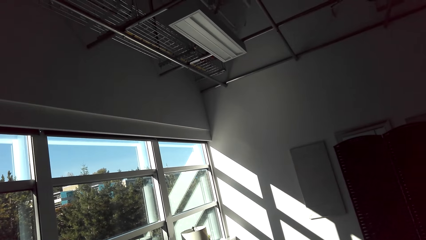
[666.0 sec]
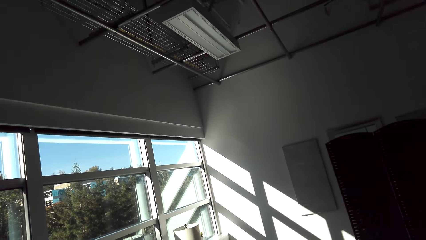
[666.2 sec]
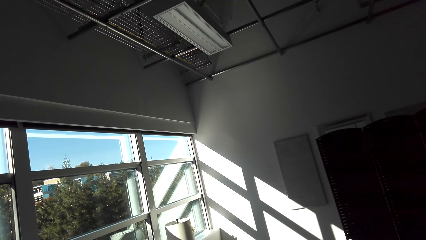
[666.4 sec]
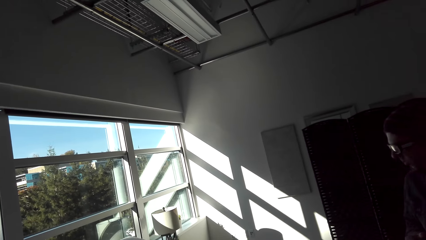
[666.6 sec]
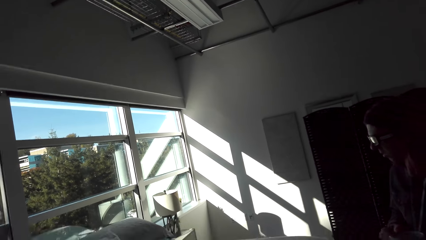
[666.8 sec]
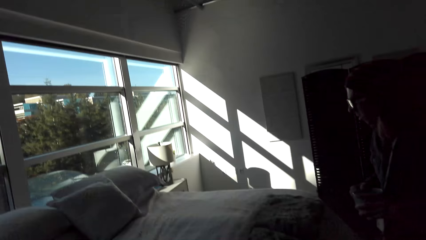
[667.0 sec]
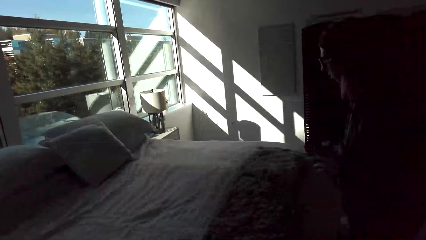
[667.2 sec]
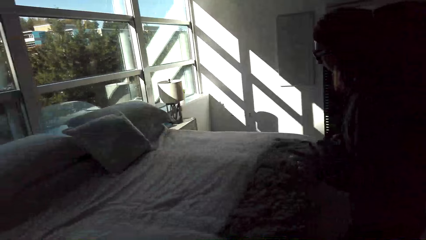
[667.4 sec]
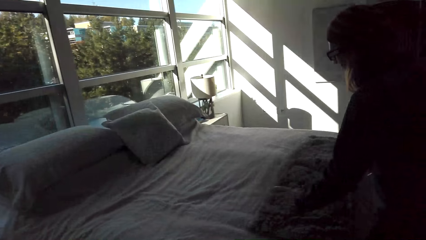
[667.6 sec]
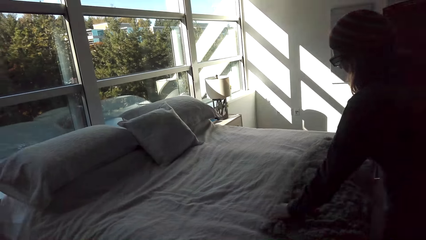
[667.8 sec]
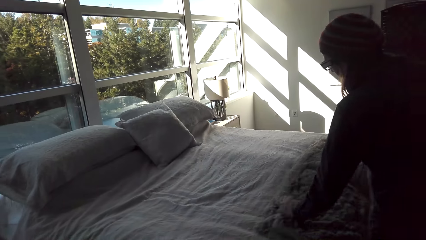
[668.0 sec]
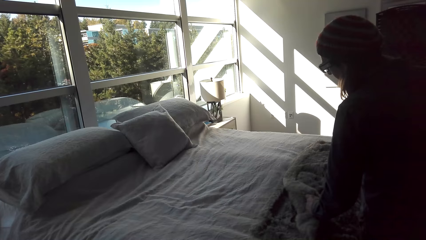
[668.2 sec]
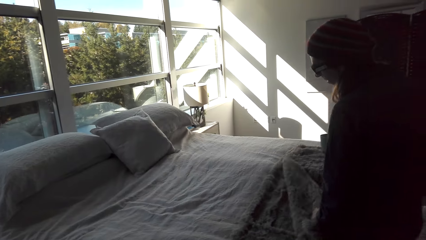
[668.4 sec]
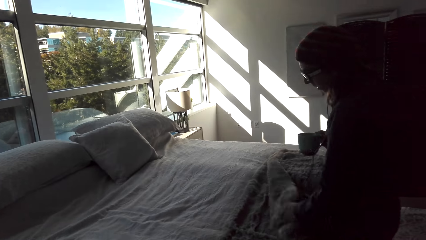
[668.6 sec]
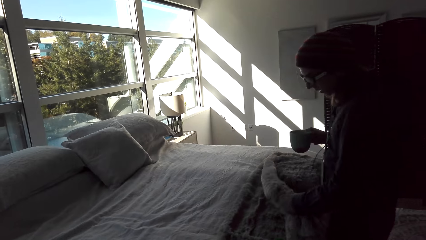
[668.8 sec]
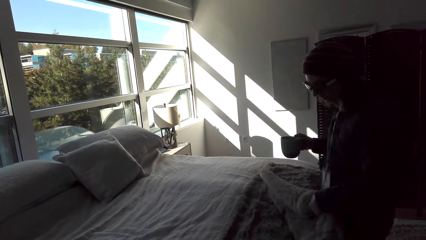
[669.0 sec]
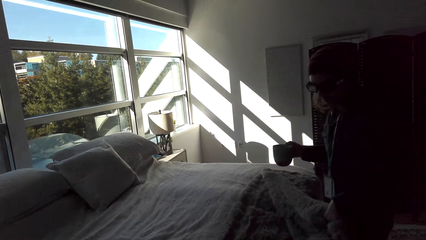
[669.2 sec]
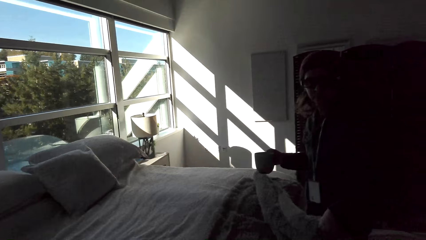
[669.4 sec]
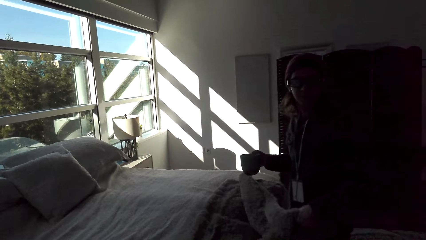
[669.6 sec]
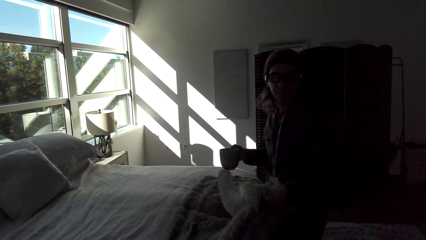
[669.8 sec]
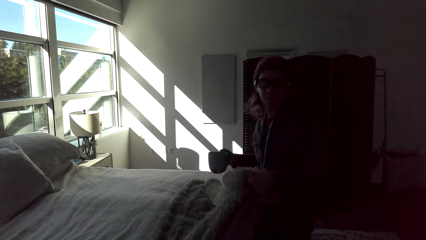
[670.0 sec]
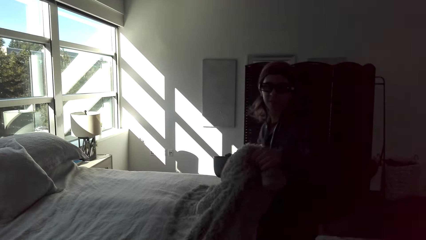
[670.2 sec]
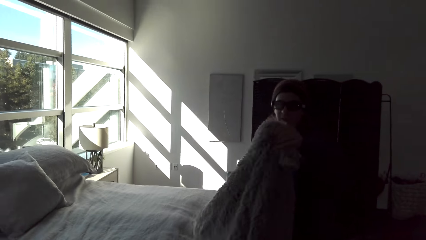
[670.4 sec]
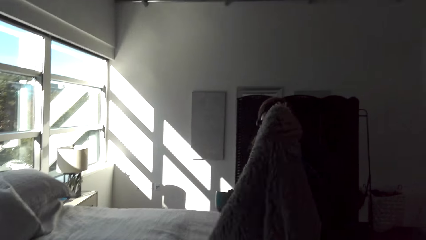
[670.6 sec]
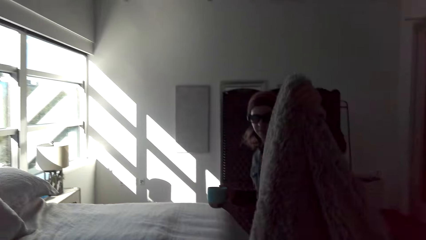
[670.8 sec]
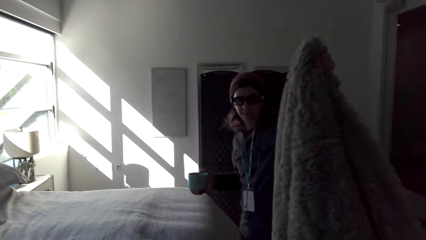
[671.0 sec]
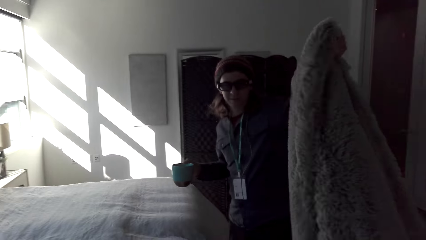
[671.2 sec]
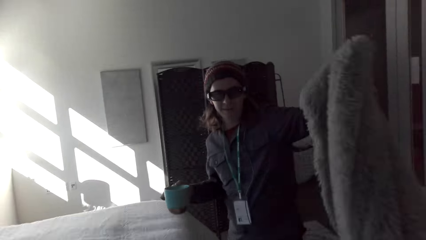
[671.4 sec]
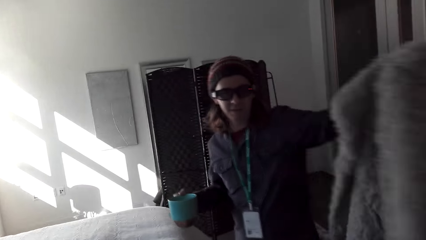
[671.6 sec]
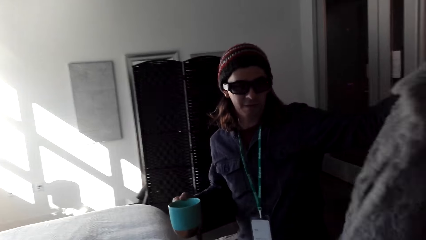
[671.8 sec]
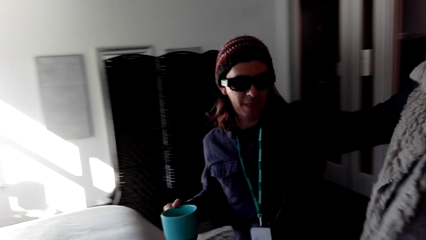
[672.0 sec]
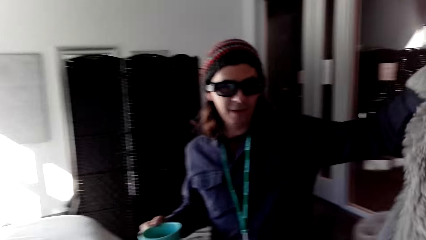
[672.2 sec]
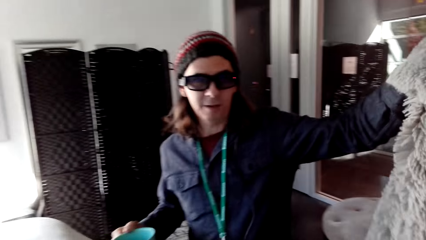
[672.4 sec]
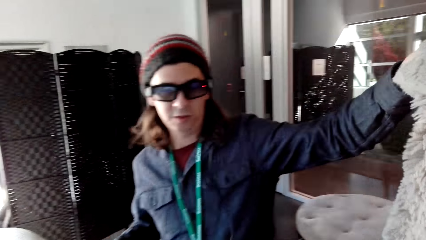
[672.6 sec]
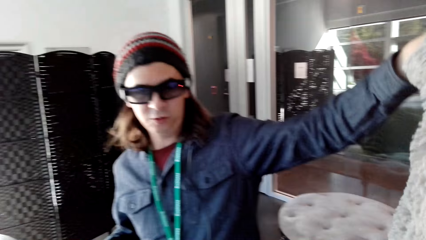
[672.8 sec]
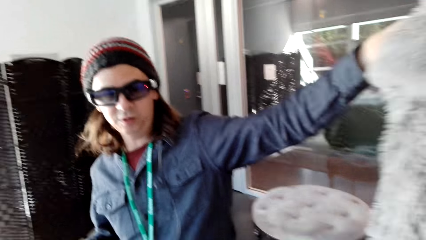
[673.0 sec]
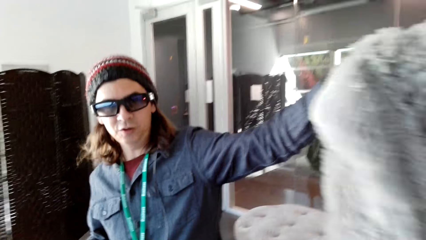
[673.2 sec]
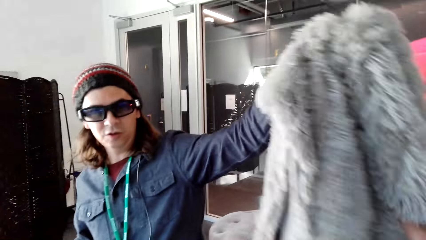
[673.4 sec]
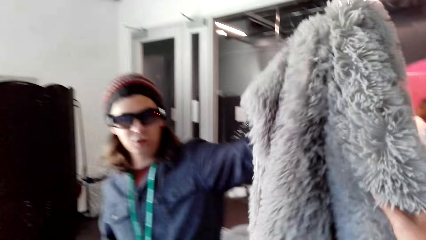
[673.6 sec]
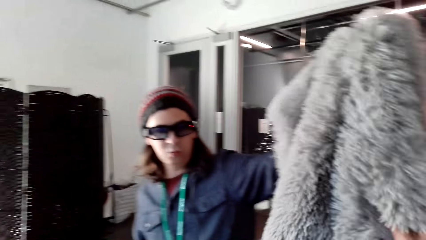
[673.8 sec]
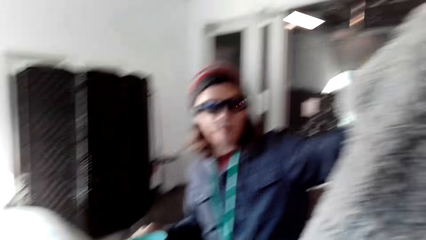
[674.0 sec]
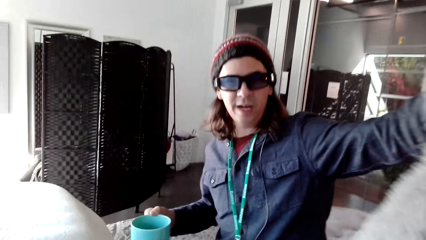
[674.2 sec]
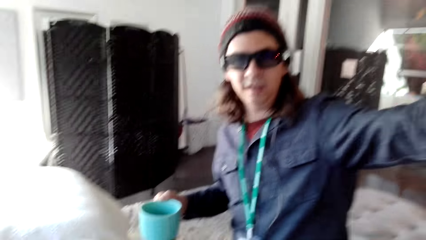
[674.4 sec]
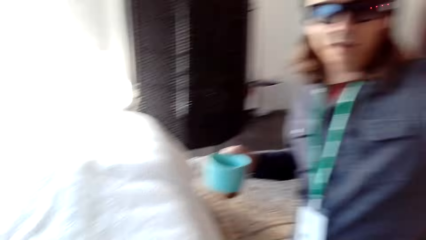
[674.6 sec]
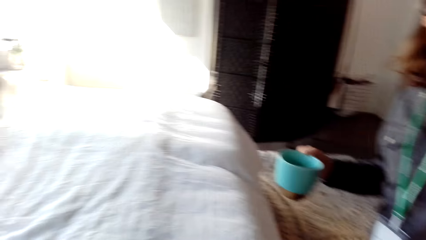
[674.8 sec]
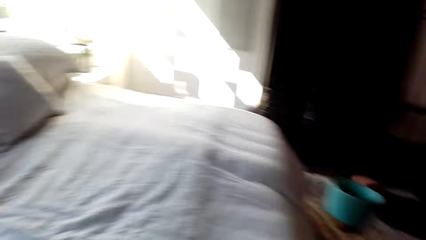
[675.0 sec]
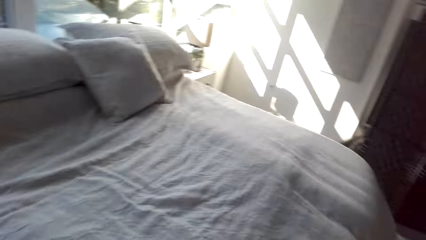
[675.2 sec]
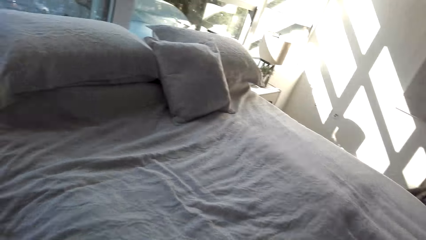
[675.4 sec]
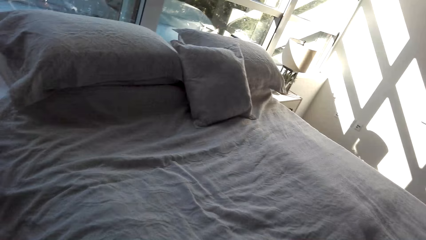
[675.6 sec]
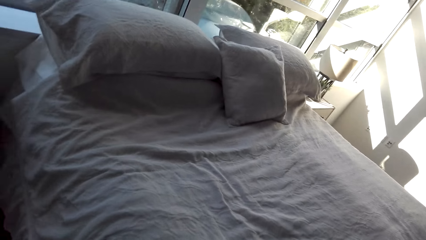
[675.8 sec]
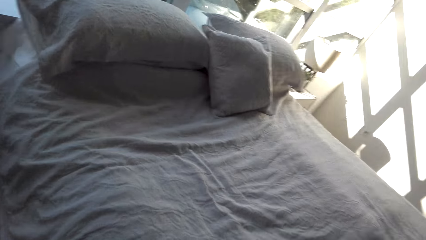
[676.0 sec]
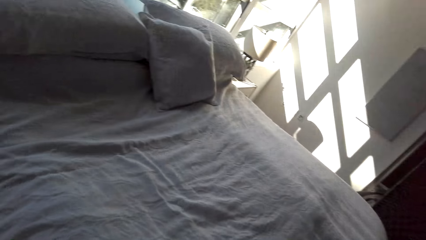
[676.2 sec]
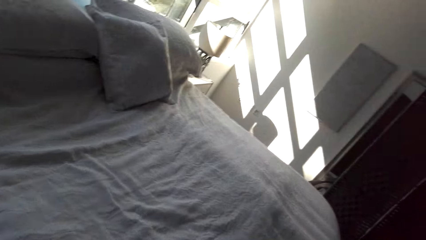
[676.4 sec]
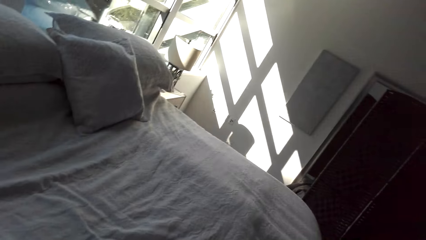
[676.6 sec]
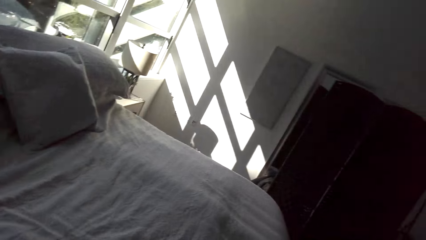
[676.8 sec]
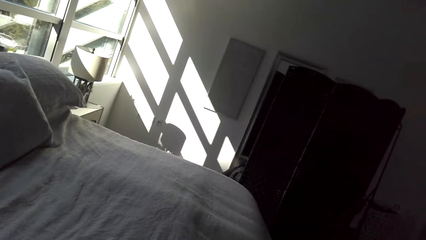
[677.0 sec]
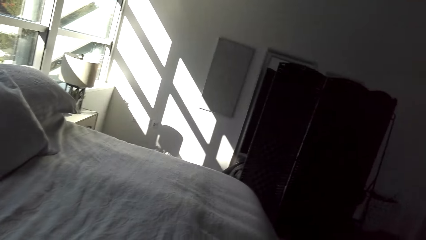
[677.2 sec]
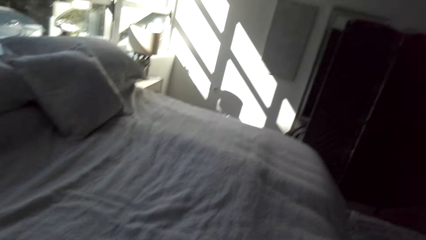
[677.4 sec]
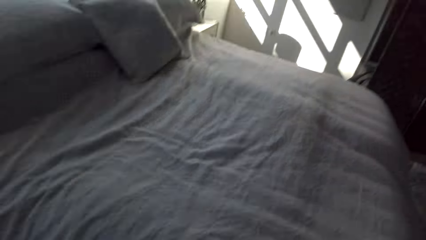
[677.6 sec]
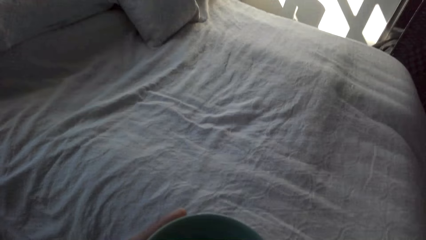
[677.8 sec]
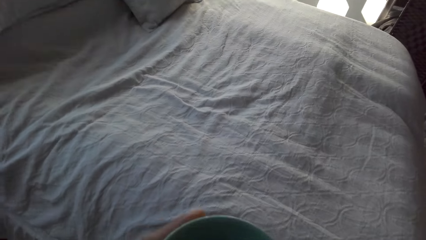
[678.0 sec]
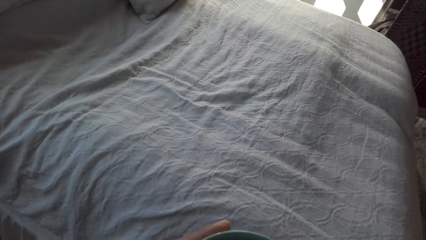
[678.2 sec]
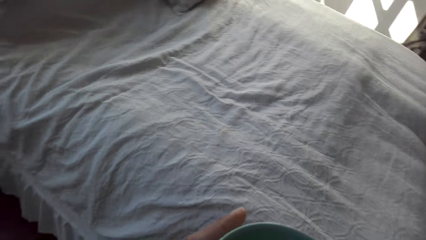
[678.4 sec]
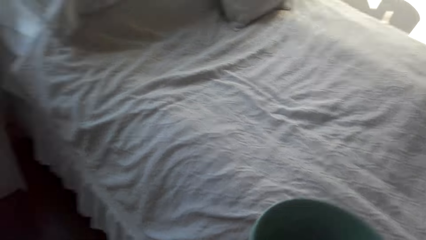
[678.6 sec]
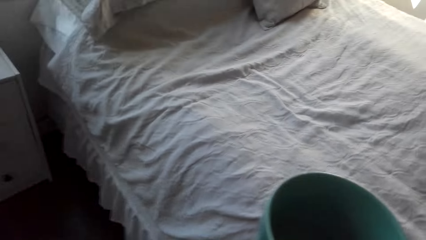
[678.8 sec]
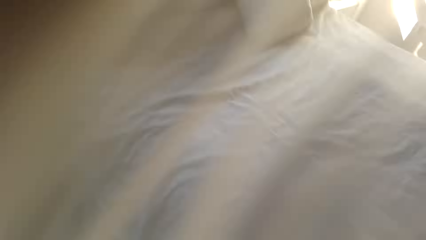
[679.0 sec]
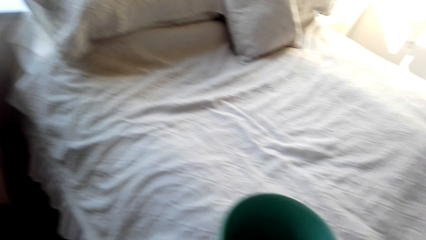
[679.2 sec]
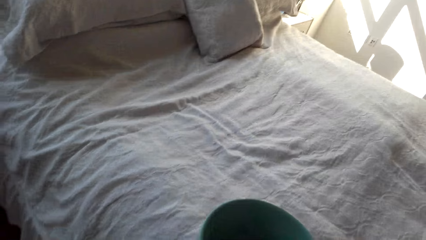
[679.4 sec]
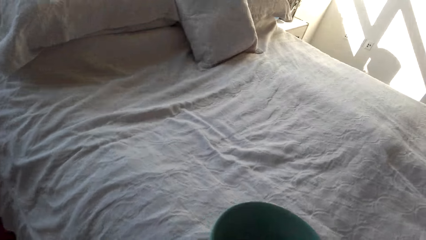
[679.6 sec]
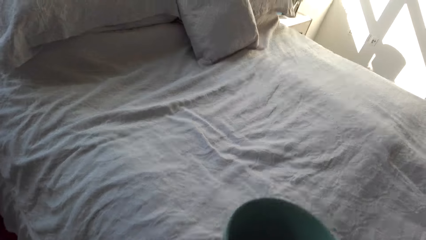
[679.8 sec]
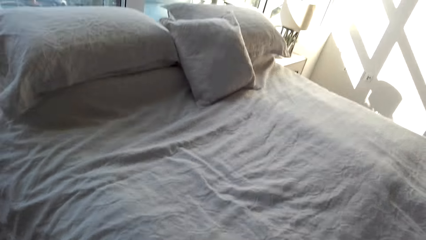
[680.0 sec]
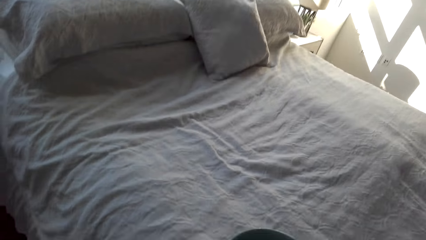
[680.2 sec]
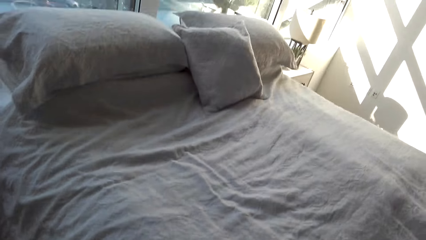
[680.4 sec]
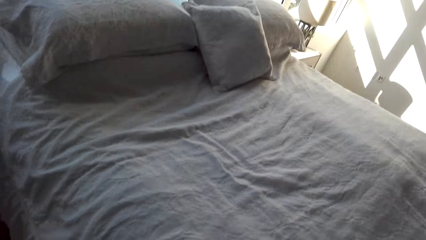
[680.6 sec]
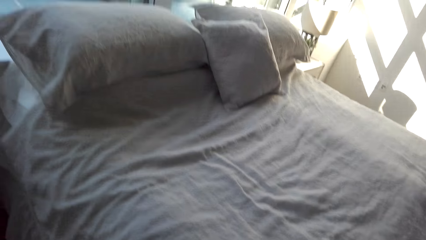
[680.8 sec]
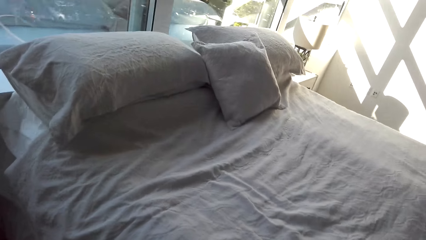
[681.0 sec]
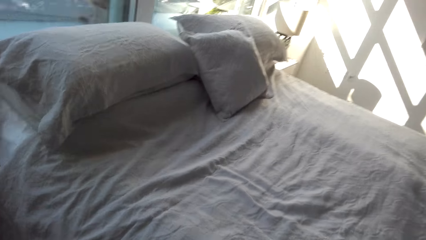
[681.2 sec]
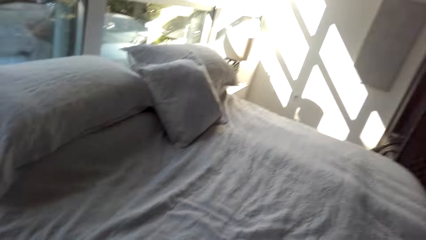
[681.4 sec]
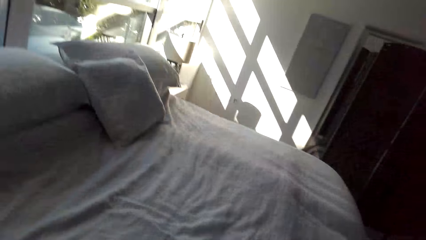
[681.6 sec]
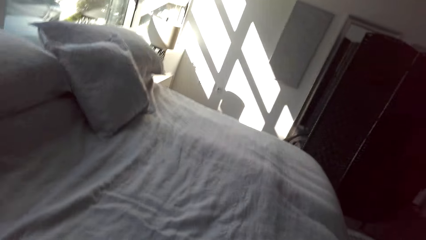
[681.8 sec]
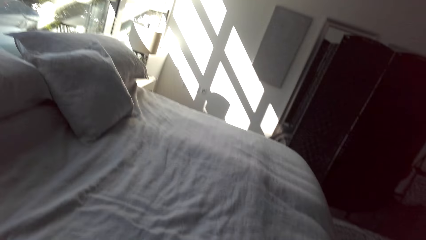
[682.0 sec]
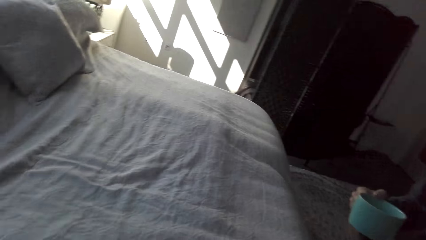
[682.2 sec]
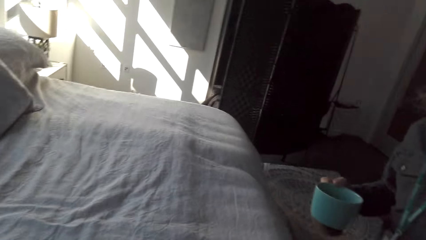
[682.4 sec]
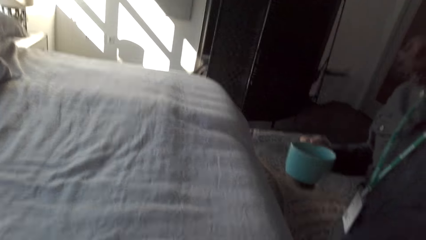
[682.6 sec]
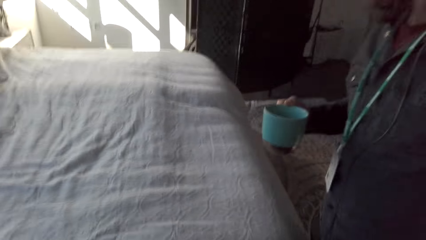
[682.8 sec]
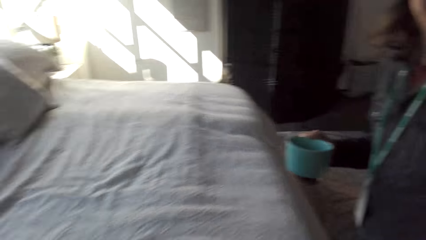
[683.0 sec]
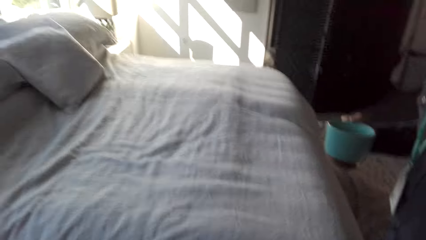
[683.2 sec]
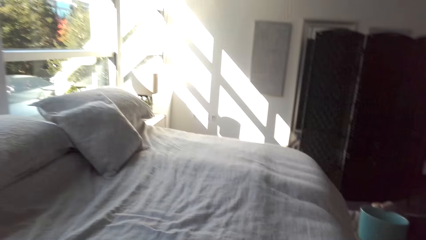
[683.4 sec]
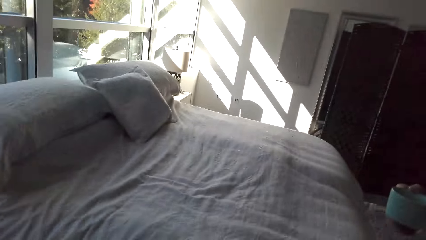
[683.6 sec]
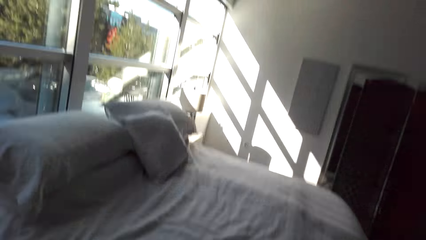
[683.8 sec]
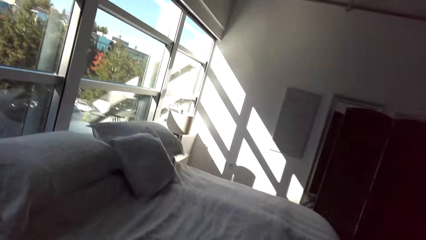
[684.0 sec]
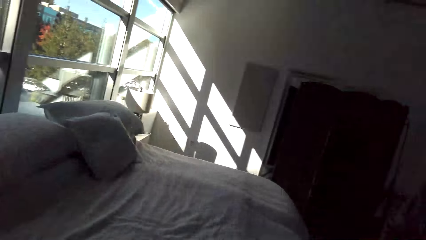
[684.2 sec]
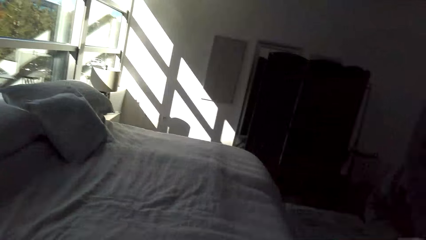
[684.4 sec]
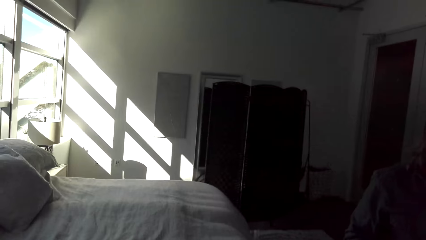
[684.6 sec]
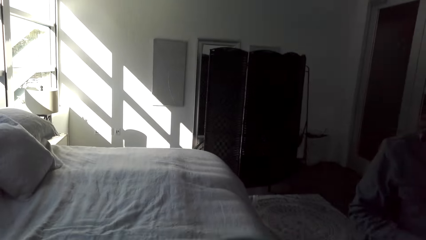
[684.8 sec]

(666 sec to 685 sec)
The camera wearer stares at a man. The man touches a duvet. The camera wearer picks up the duvet. They talk to the man. The man hands the camera wearer the duvet. The camera wearer touches the duvet. They look around the bedroom.
